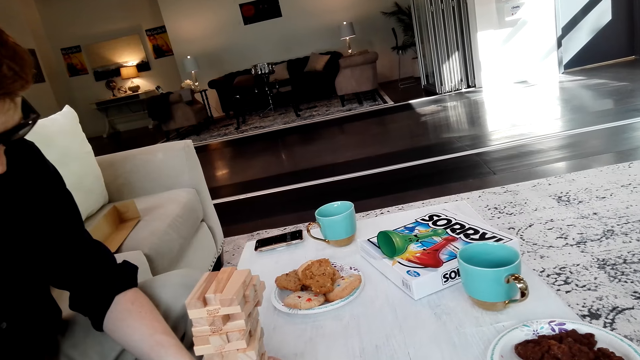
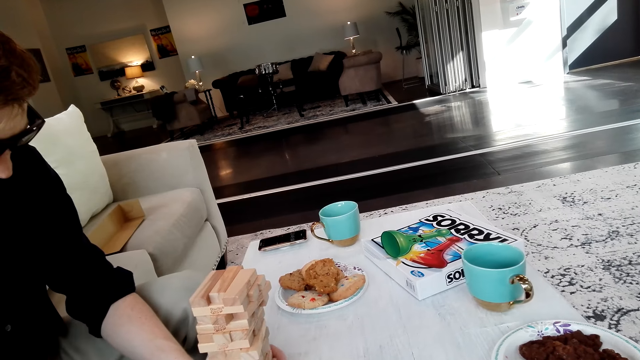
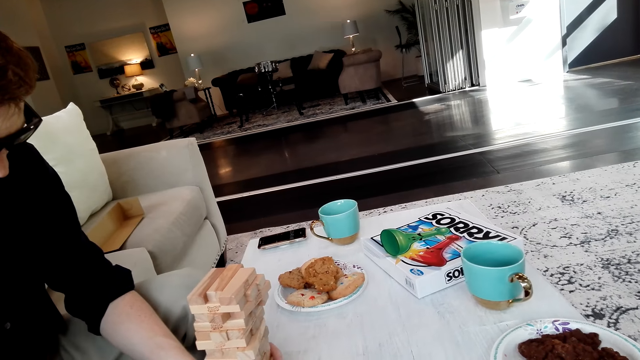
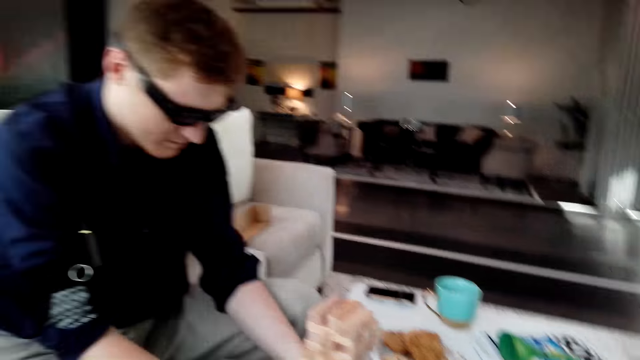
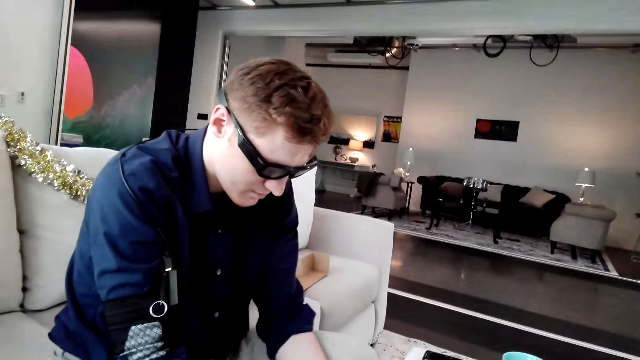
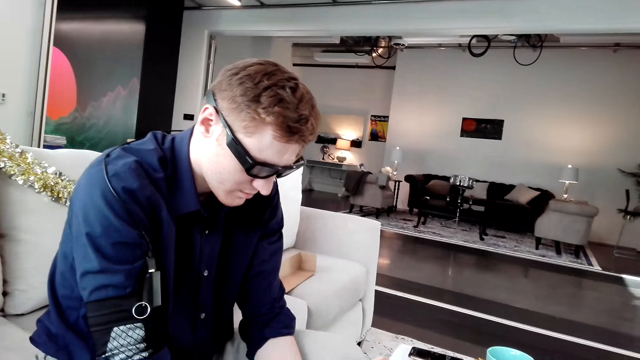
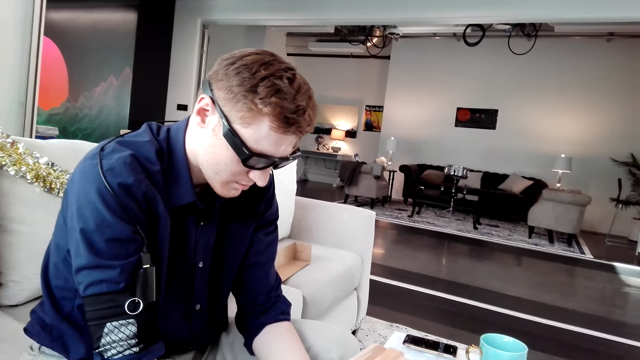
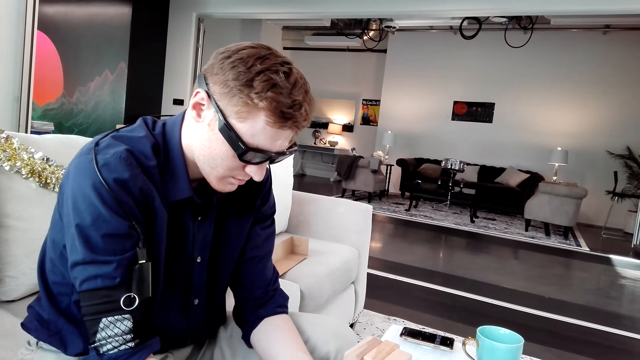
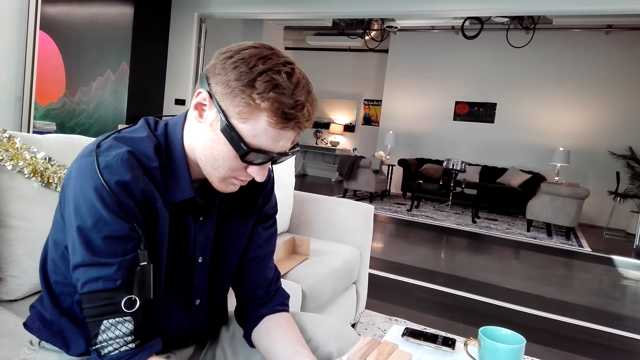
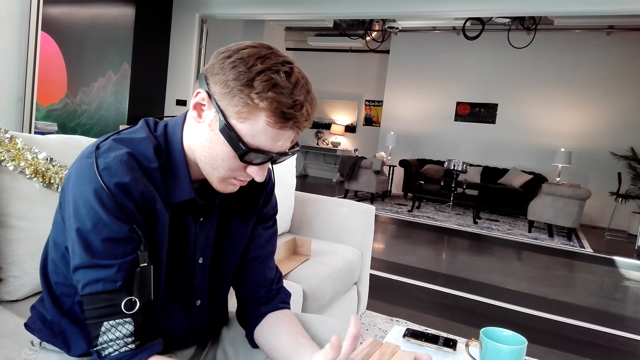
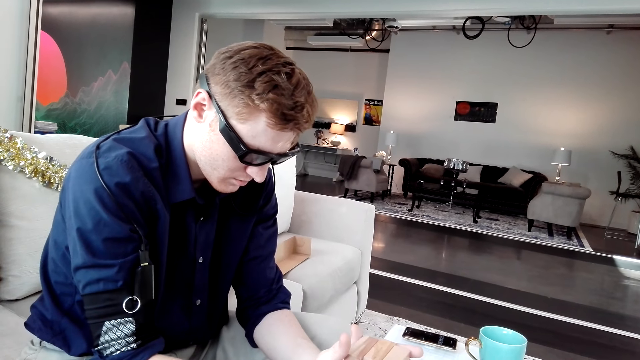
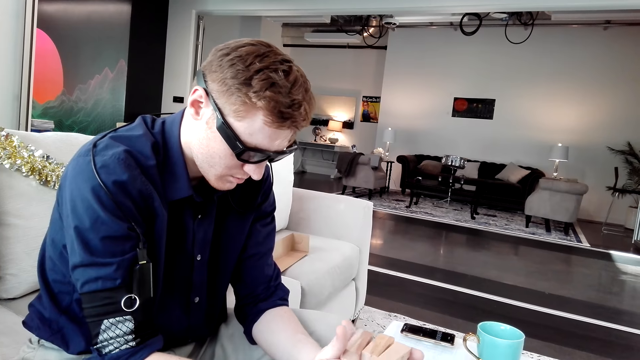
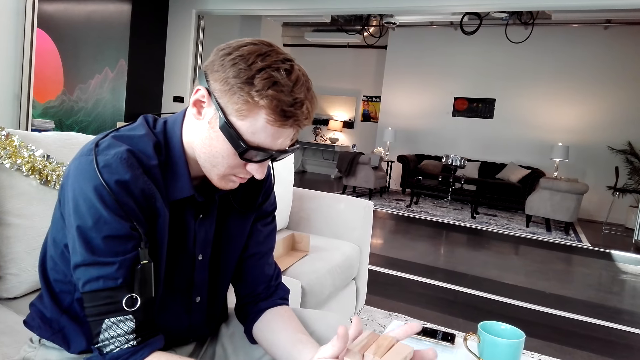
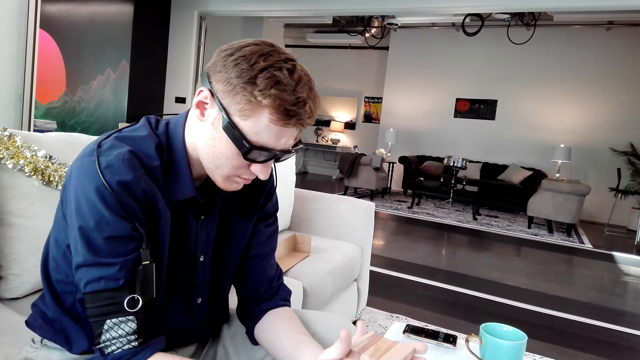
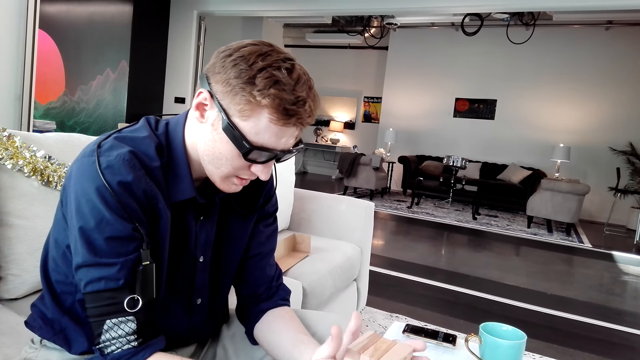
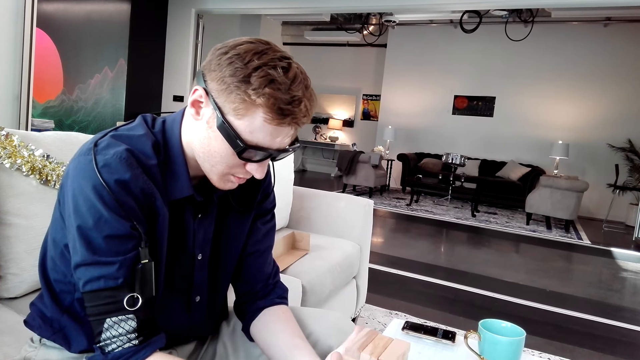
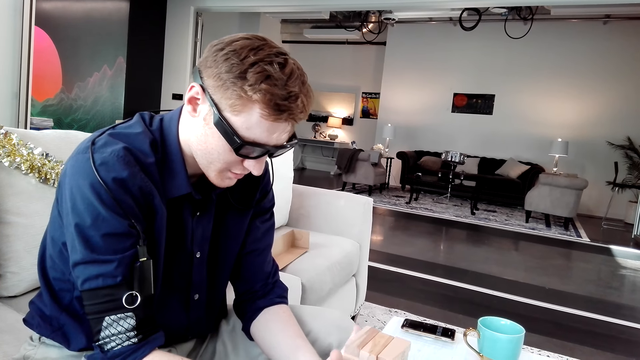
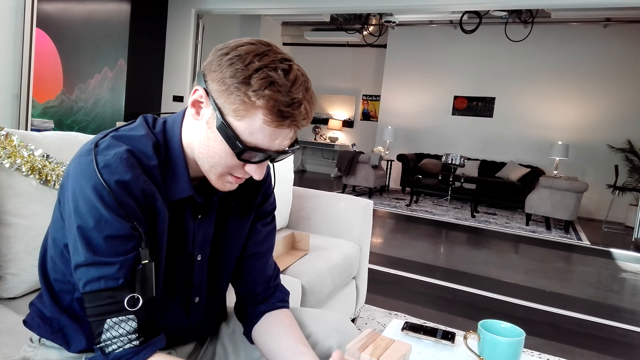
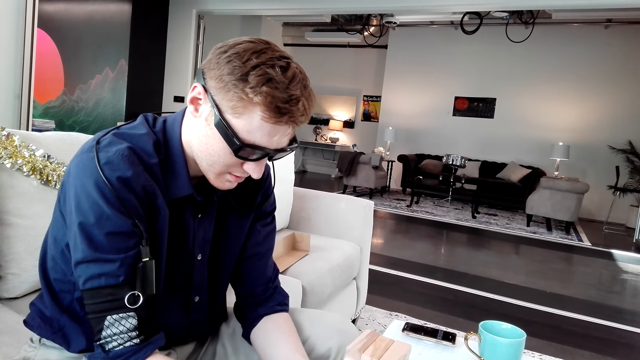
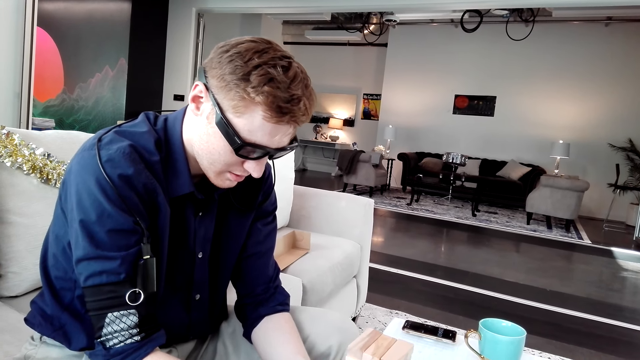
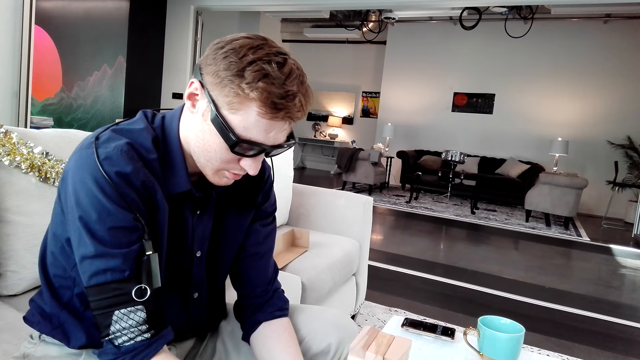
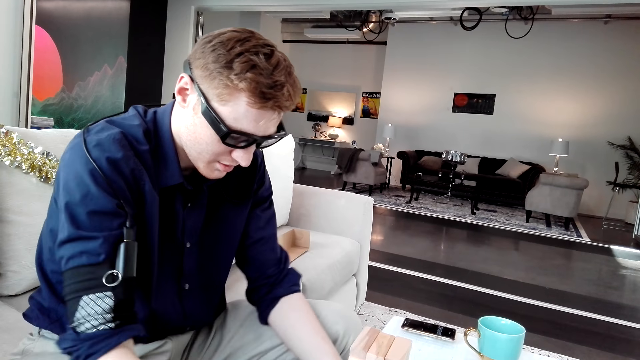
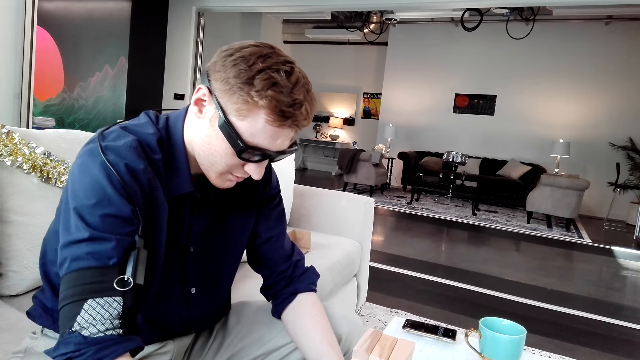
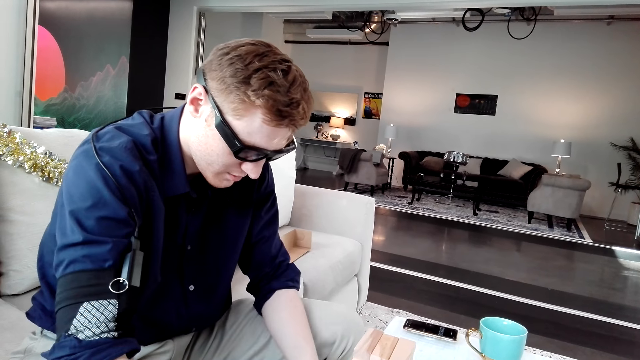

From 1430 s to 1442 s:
A man holds the Jenga tower.

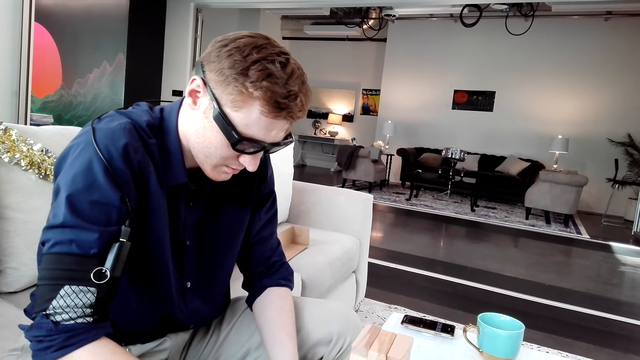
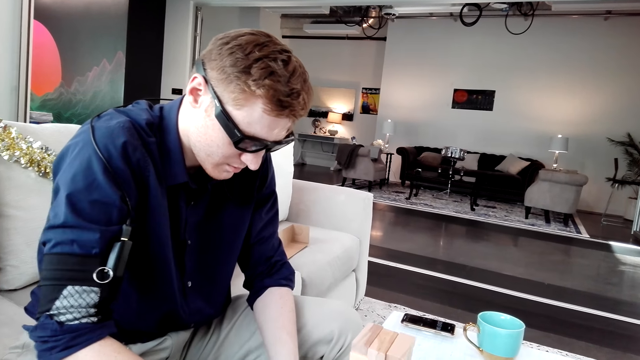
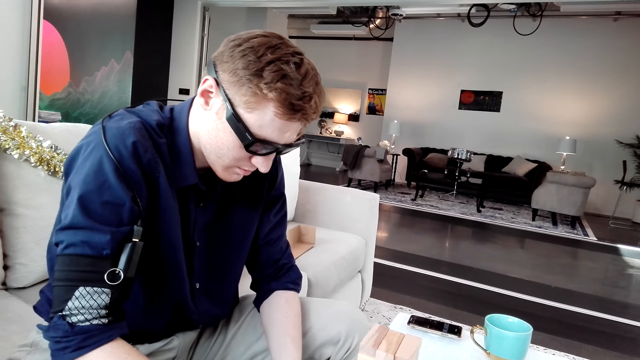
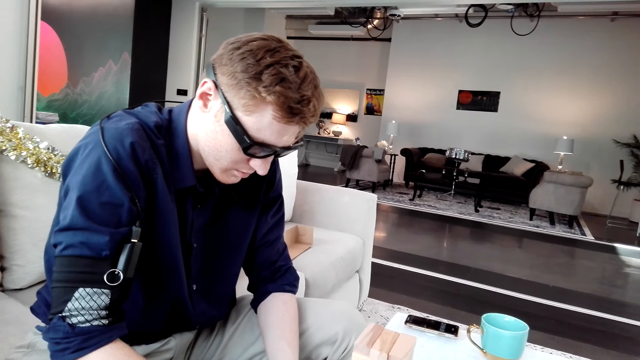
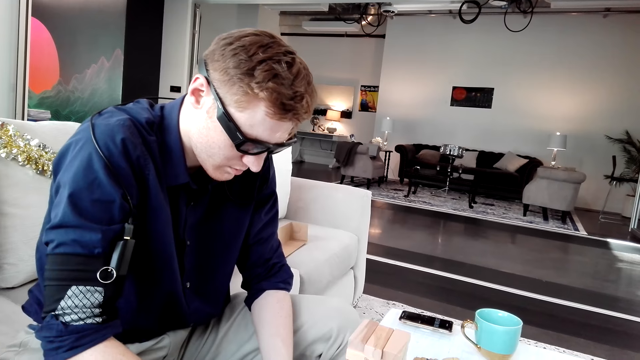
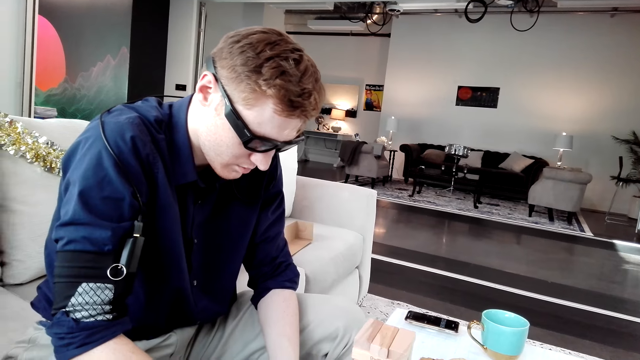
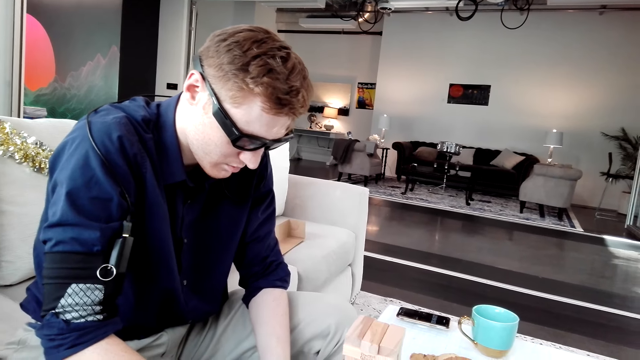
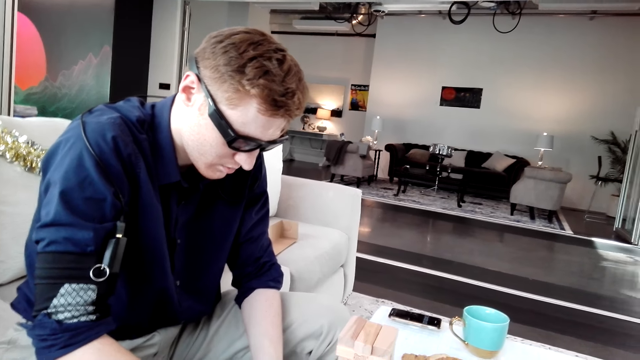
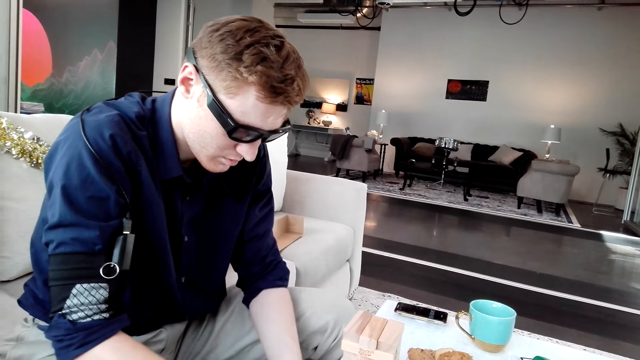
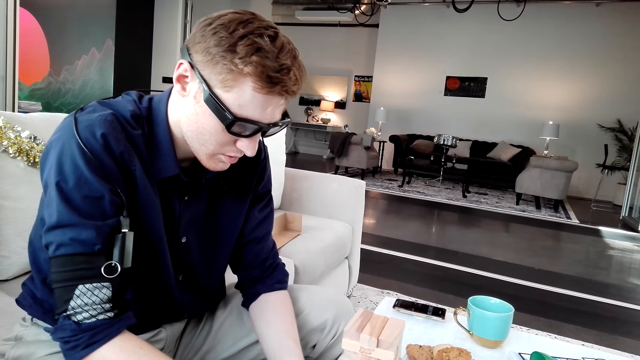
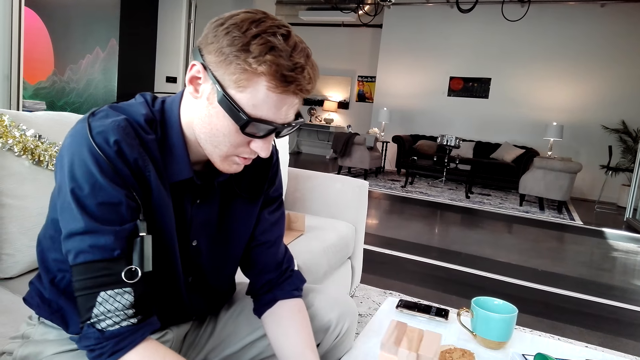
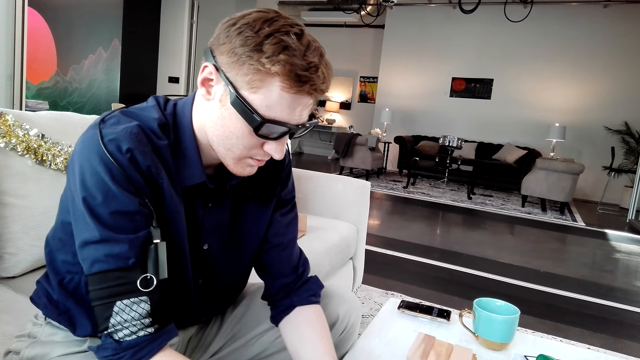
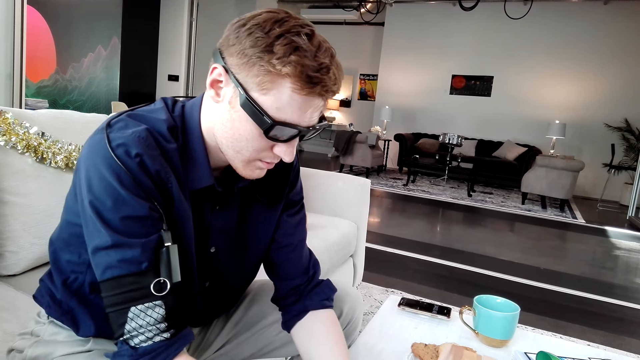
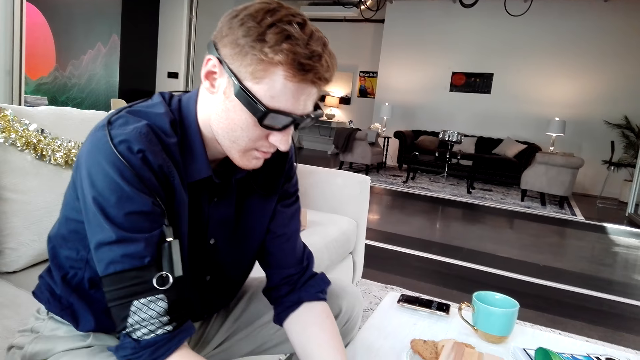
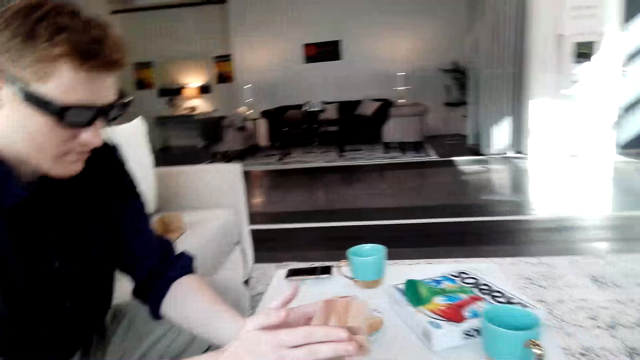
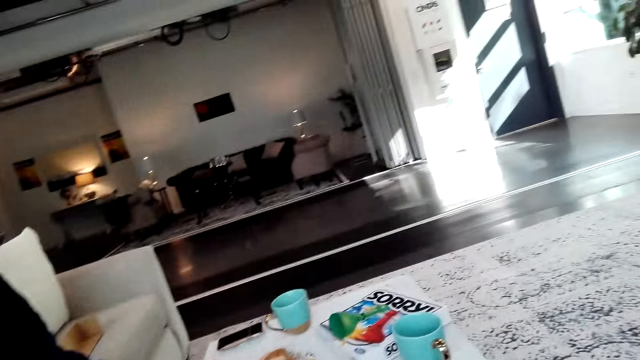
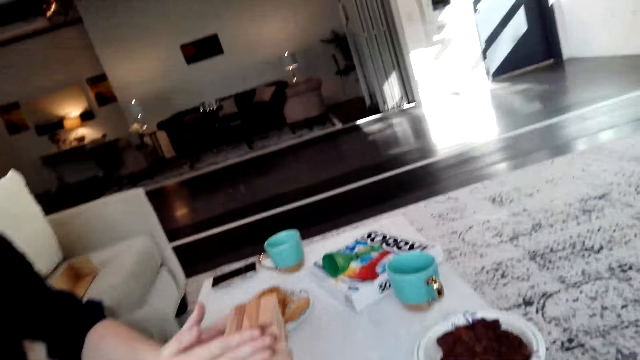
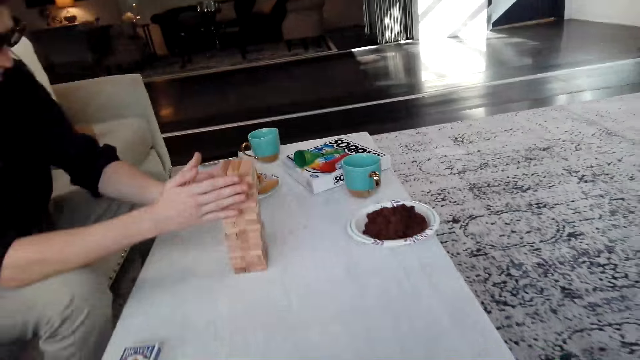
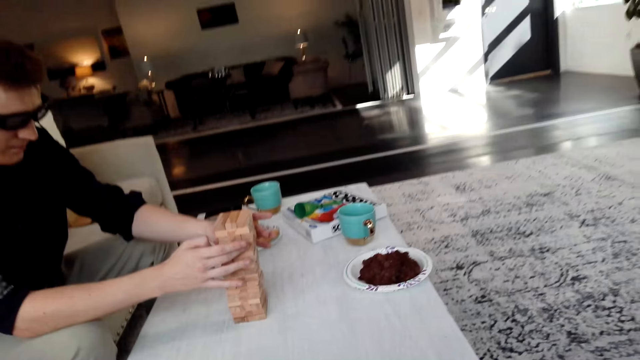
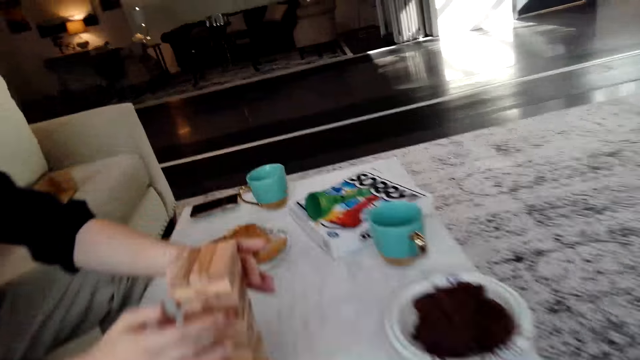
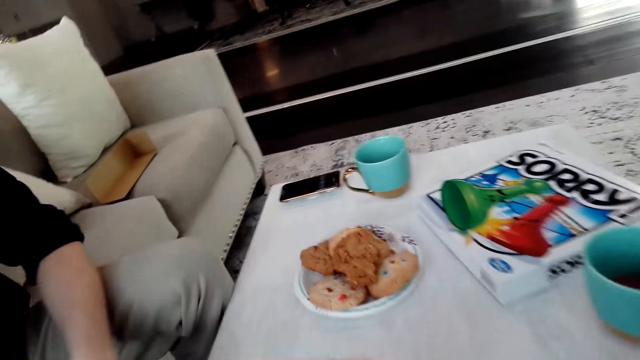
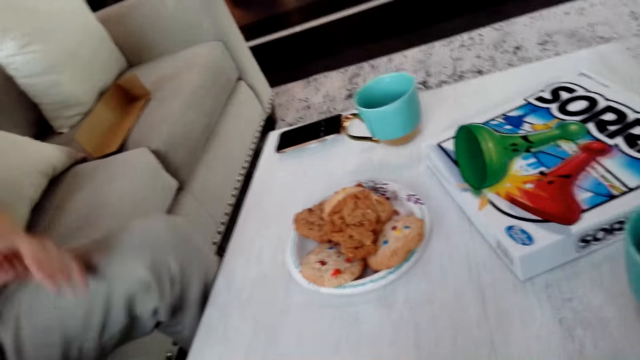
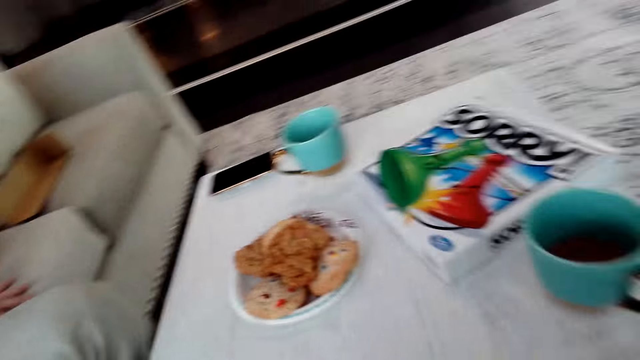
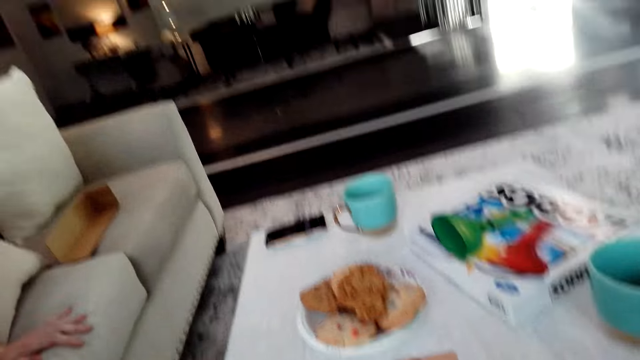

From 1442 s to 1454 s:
A man moves the Jenga blocks on the table. The man pushes the Jenga tower. The man holds the Jenga tower.
